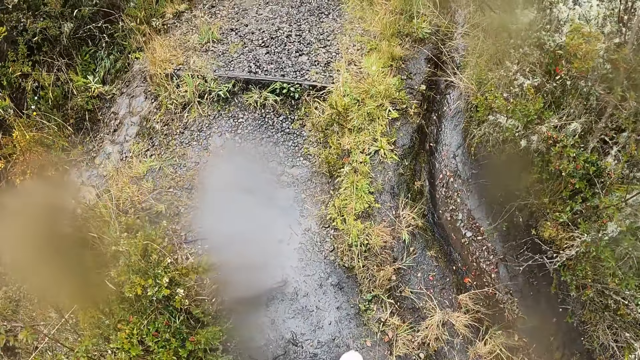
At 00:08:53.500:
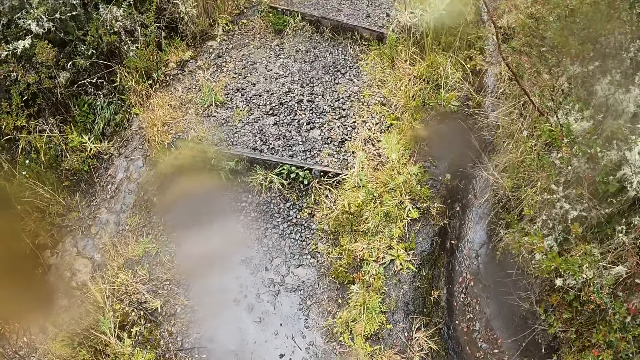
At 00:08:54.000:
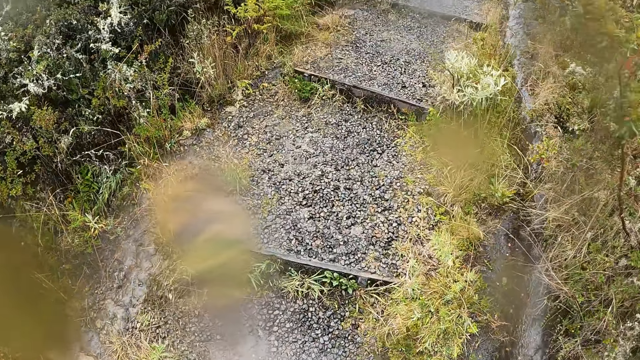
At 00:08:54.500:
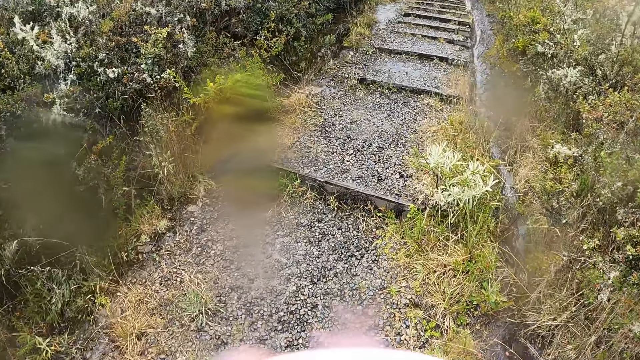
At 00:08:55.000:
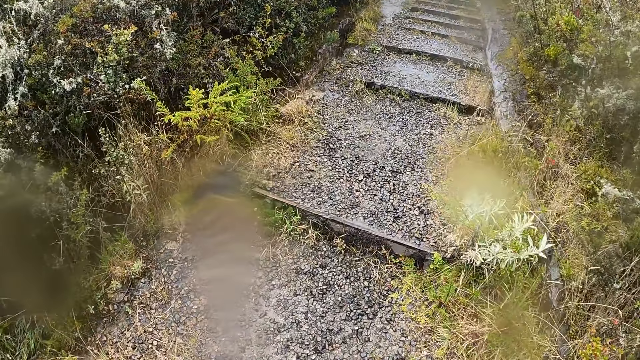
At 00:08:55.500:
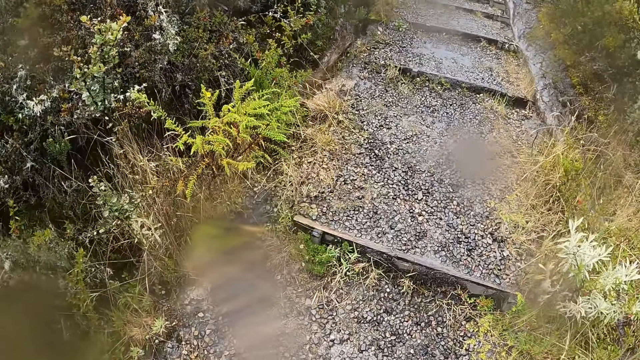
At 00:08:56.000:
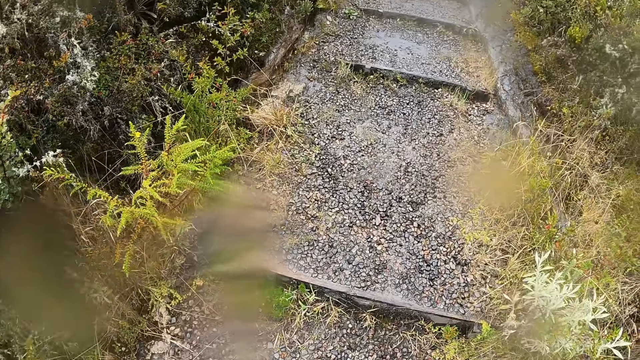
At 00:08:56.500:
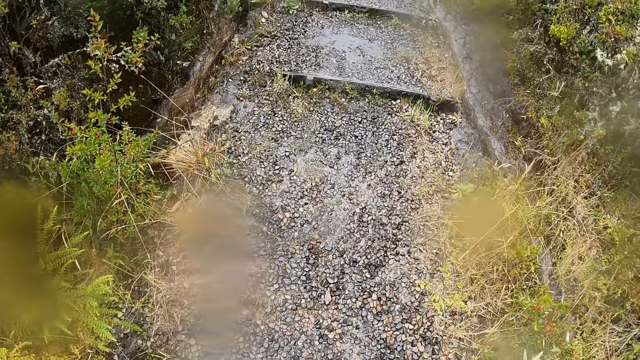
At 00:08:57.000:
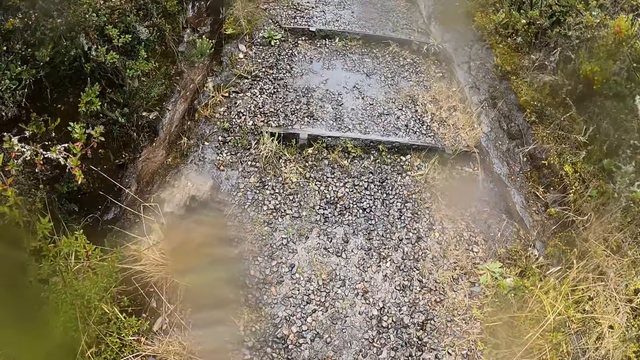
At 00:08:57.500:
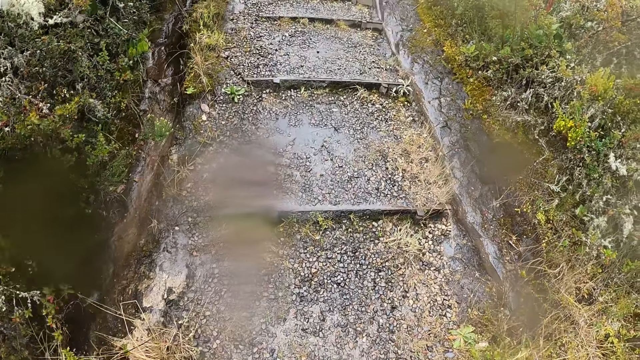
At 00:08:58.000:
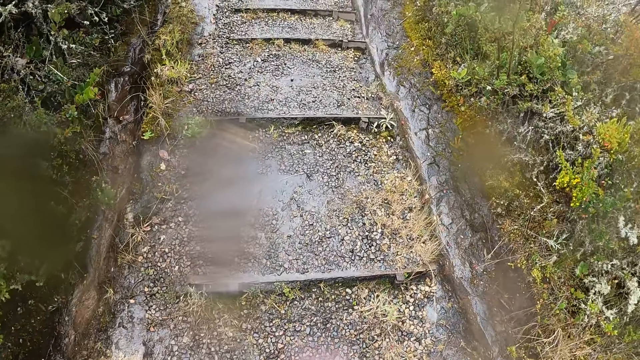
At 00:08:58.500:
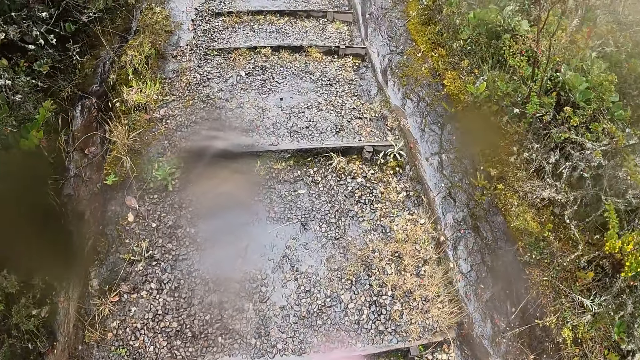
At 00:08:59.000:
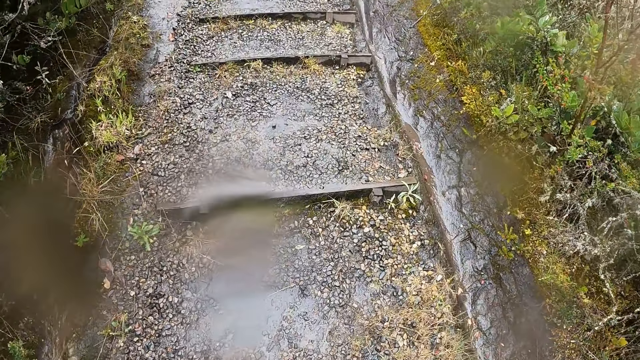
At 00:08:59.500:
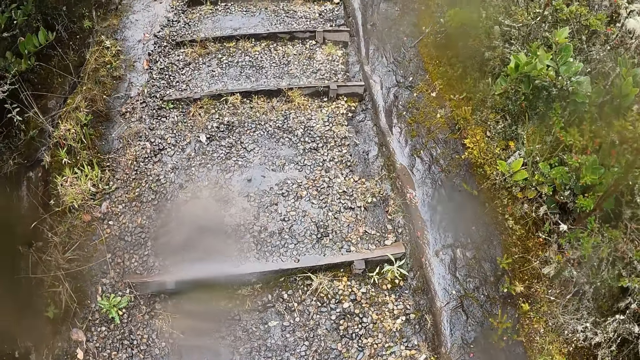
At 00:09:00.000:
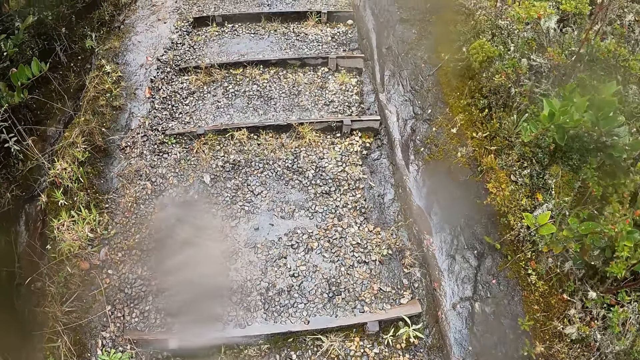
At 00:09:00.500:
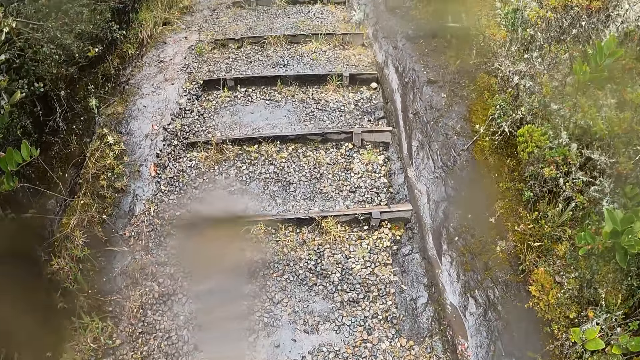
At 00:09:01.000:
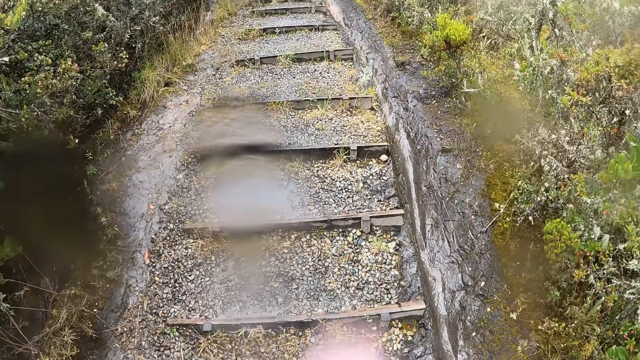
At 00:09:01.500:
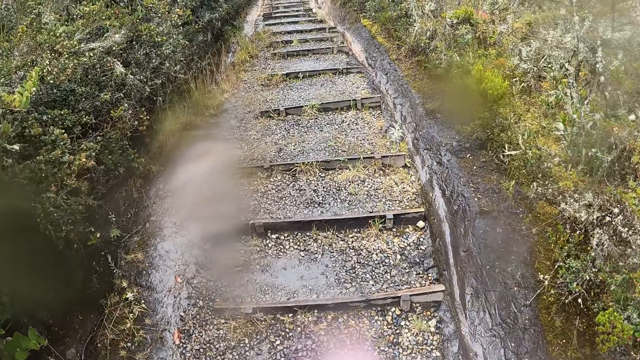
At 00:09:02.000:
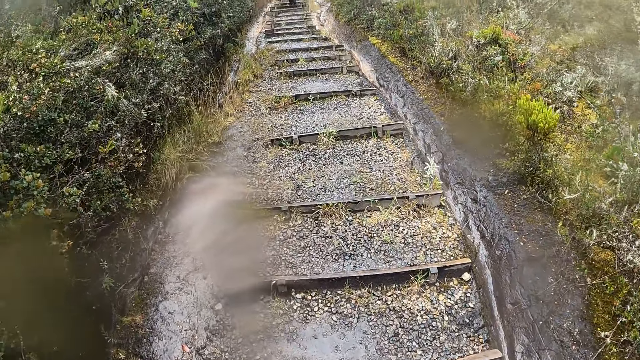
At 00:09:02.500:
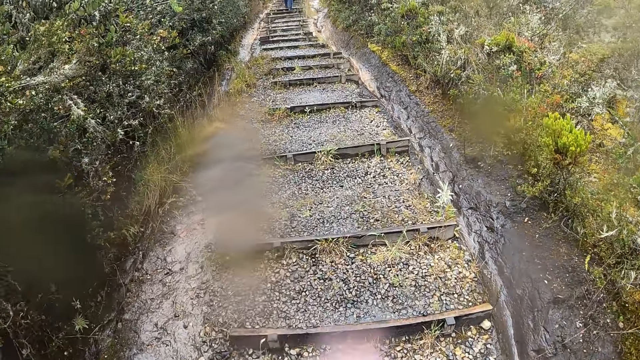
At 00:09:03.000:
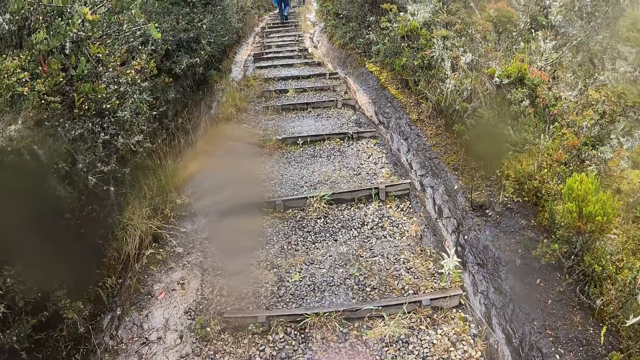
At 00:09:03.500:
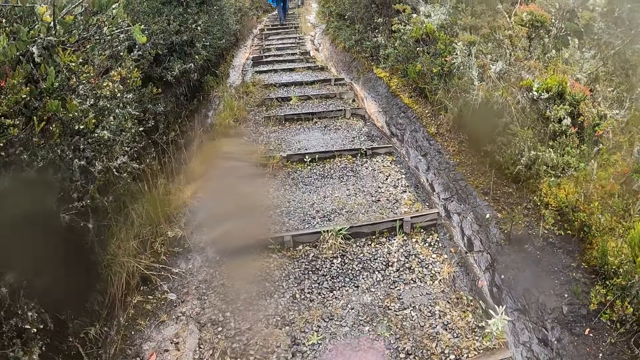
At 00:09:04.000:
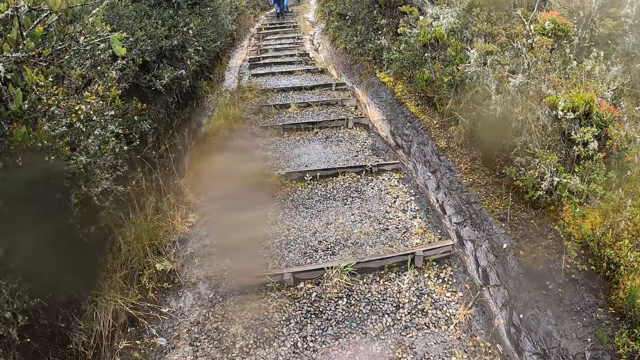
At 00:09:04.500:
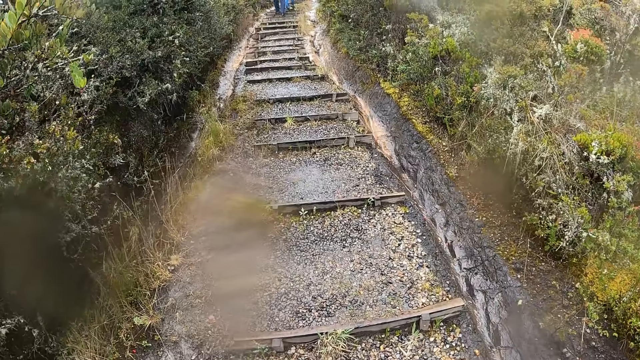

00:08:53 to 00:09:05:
The camera wearer walks on some train tracks on the ground.

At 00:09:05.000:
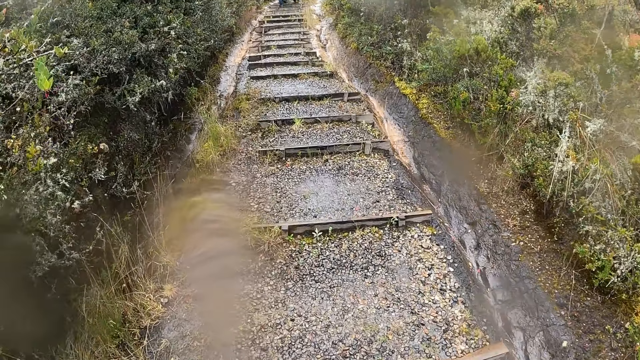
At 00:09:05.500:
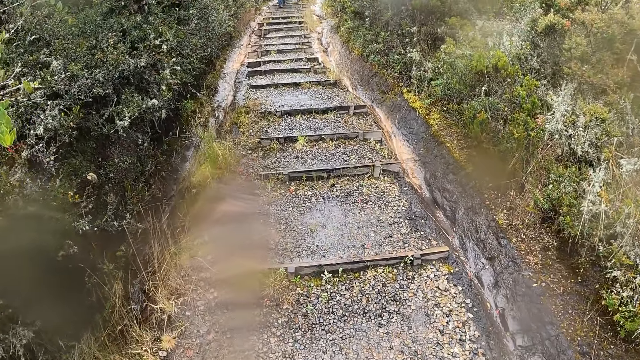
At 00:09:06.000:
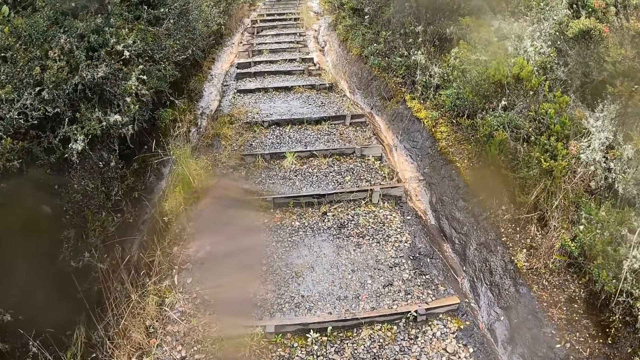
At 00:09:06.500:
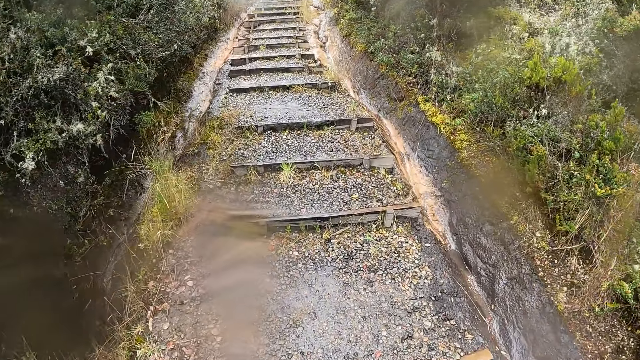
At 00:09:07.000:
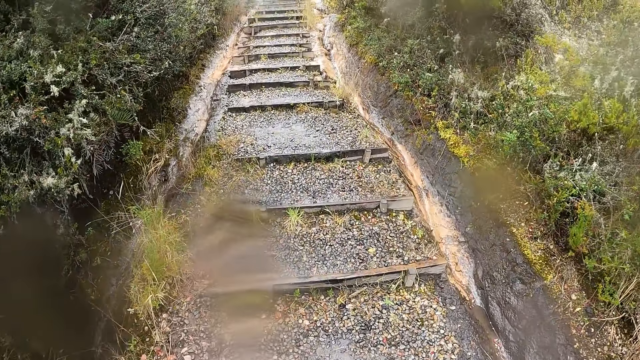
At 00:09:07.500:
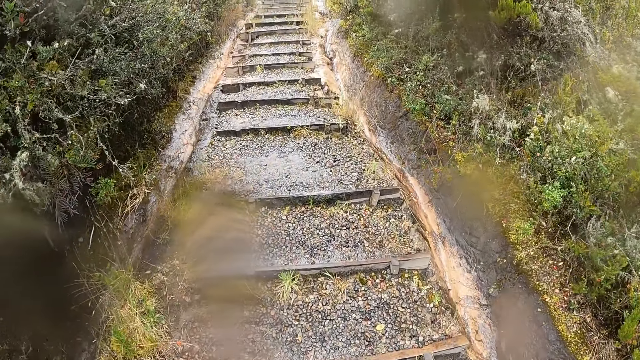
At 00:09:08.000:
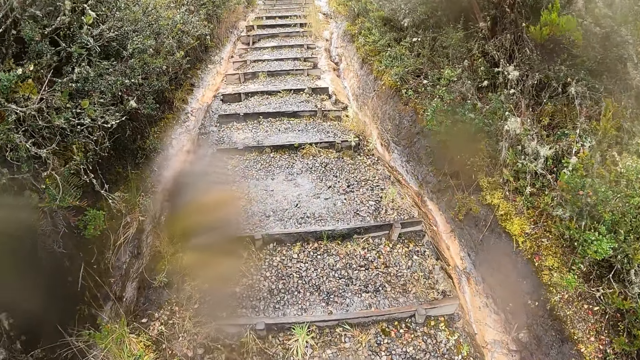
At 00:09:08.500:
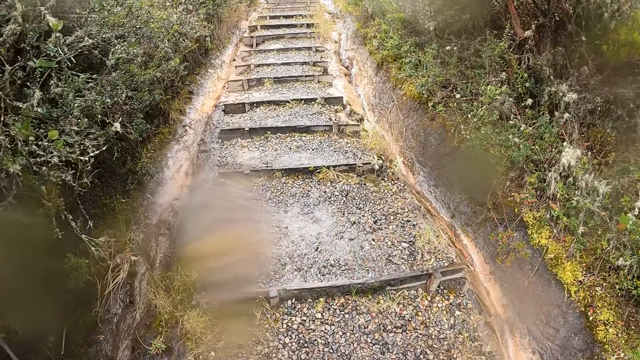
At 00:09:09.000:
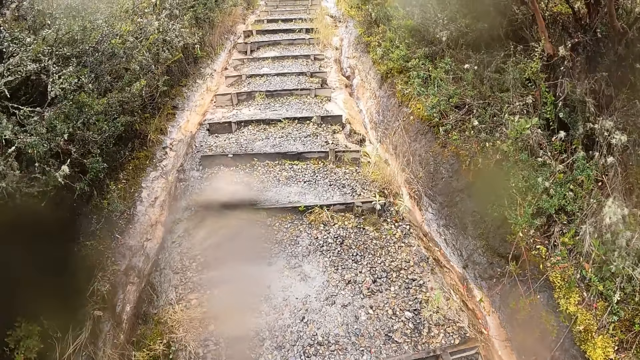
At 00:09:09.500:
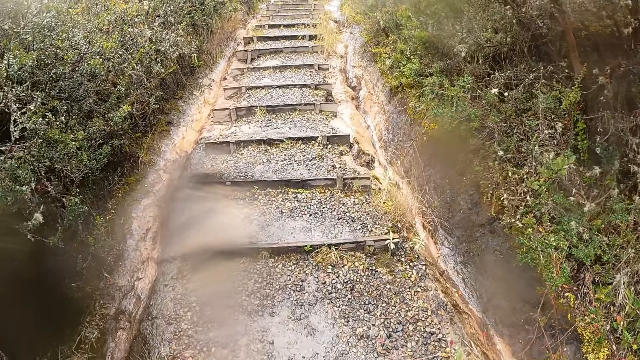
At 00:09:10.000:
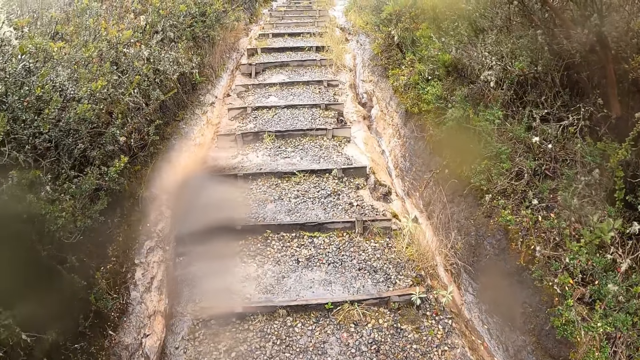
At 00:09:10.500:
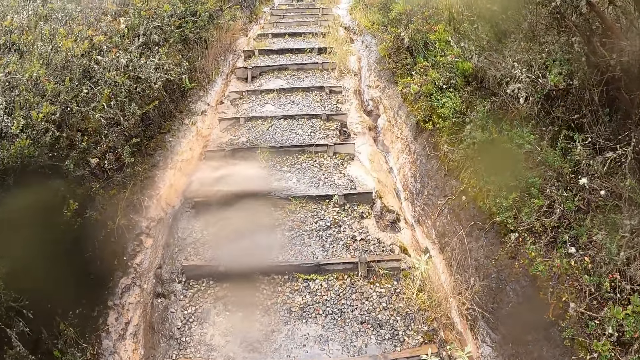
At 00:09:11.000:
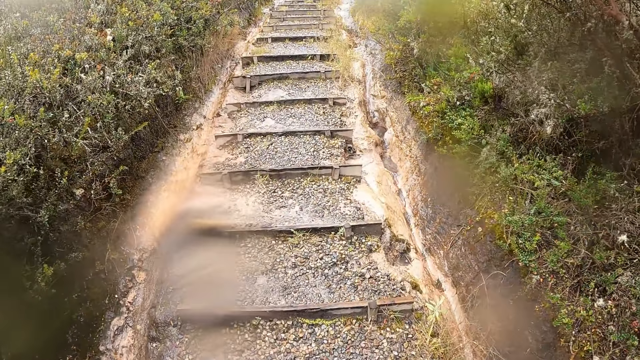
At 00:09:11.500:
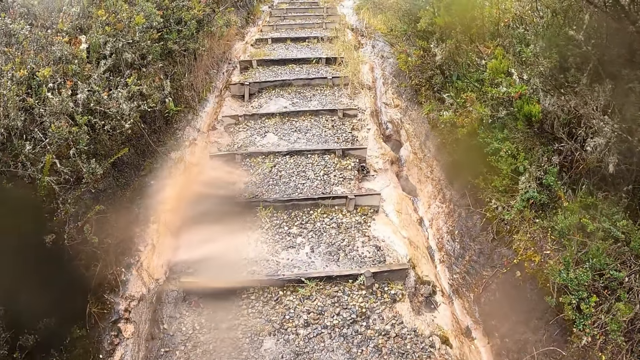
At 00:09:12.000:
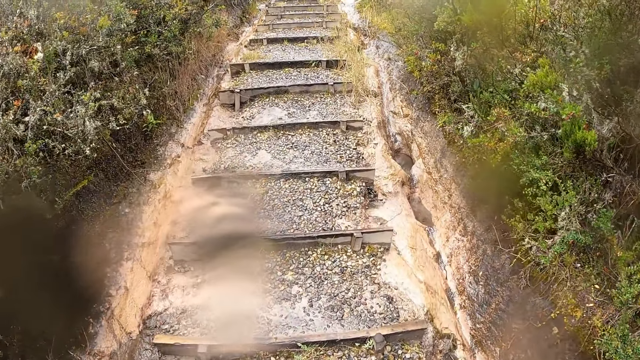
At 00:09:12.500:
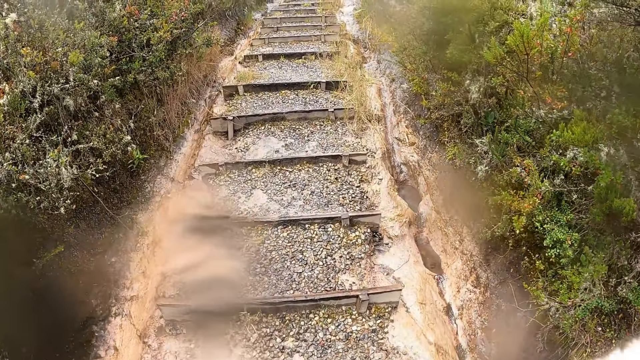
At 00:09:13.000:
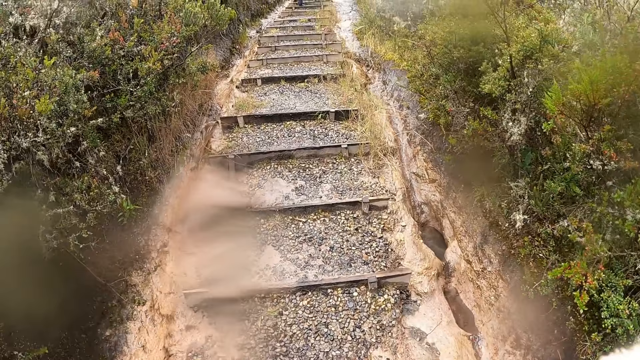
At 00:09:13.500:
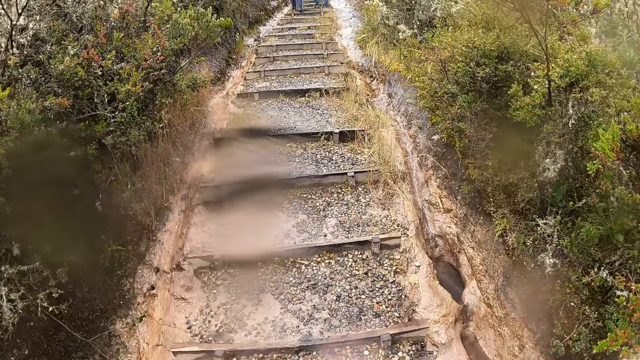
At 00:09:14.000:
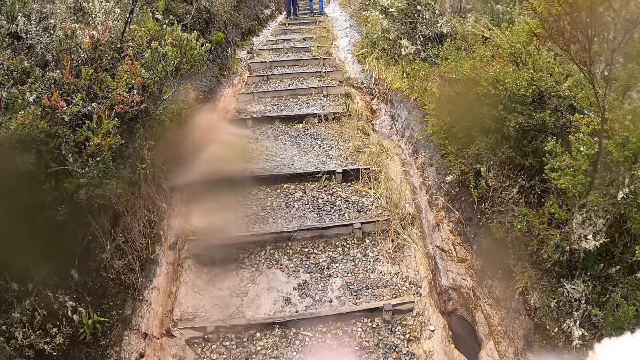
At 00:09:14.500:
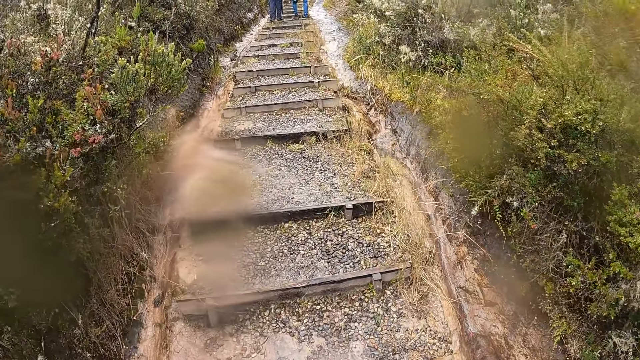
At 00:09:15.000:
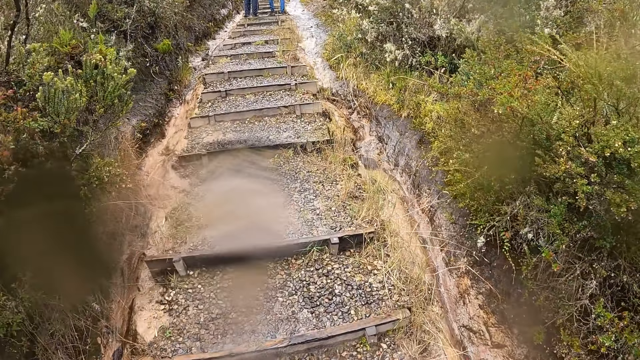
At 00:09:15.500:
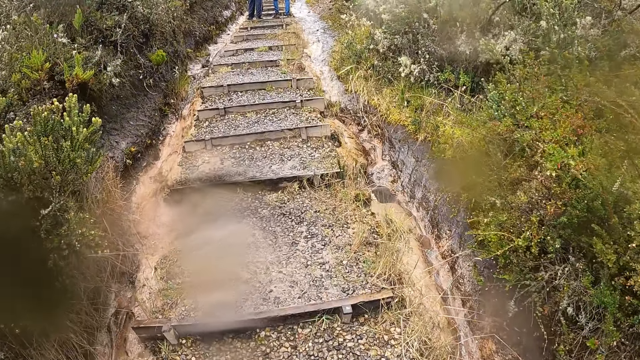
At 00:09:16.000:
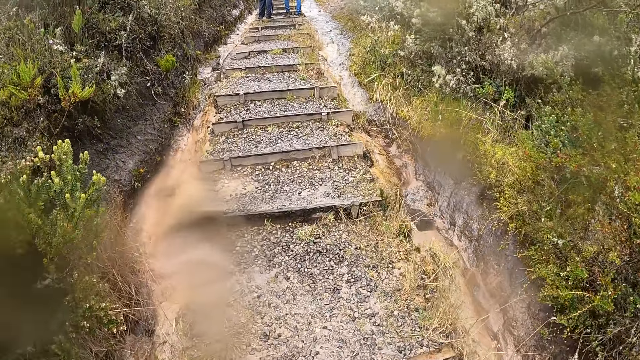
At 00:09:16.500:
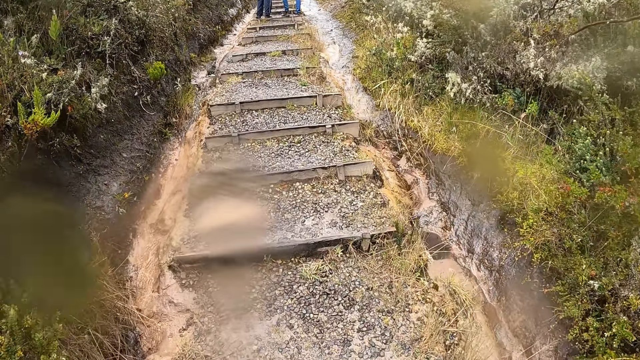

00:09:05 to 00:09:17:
The man walks on the train tracks on the ground.
